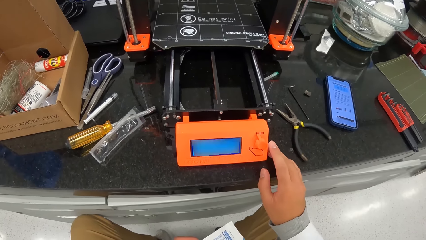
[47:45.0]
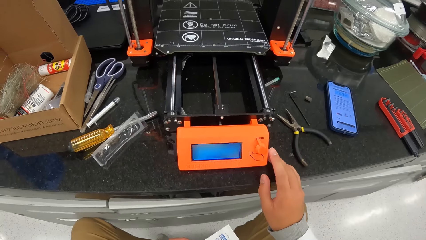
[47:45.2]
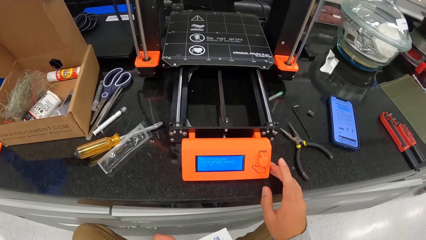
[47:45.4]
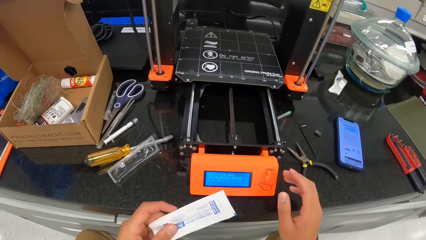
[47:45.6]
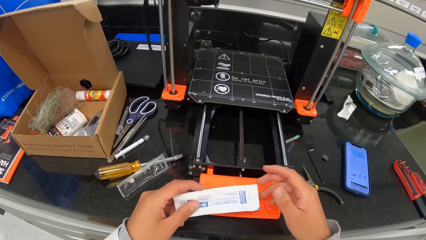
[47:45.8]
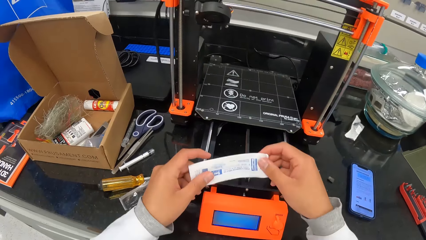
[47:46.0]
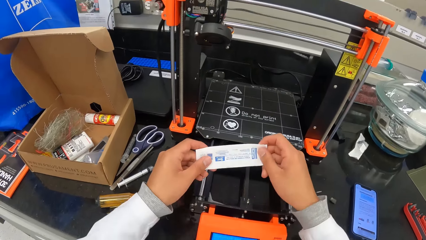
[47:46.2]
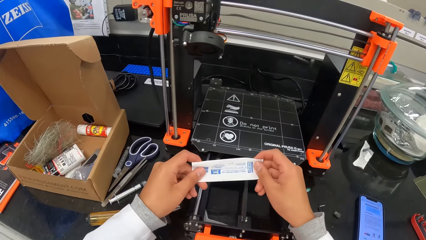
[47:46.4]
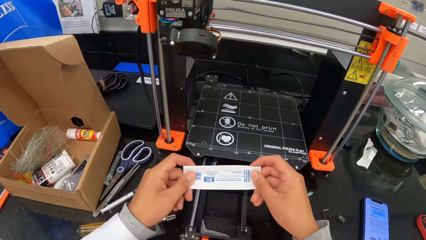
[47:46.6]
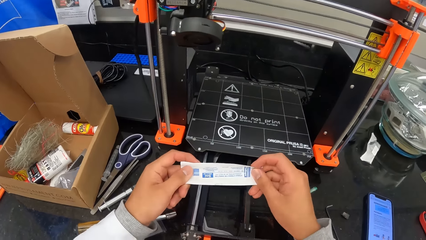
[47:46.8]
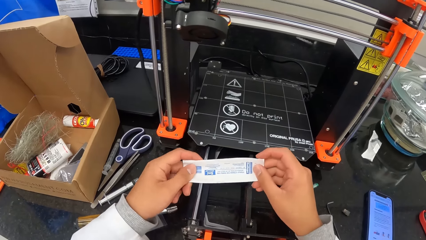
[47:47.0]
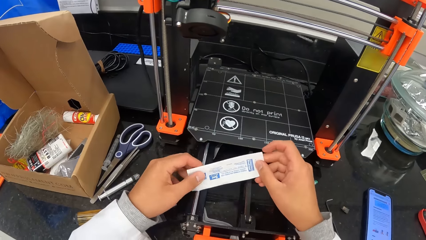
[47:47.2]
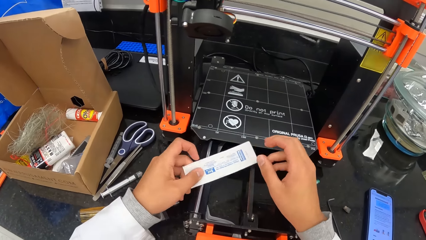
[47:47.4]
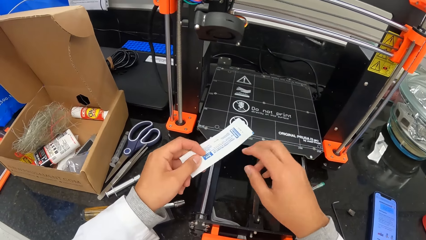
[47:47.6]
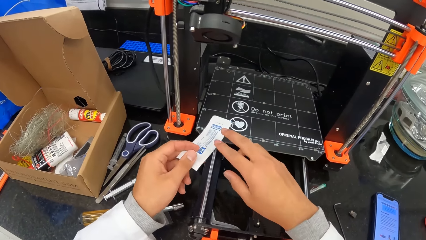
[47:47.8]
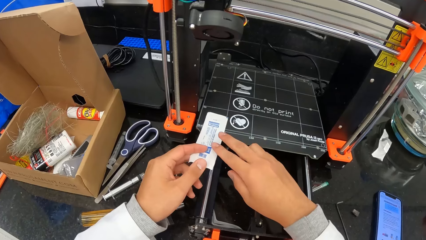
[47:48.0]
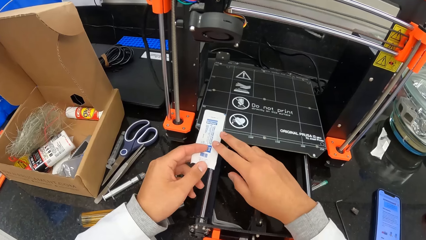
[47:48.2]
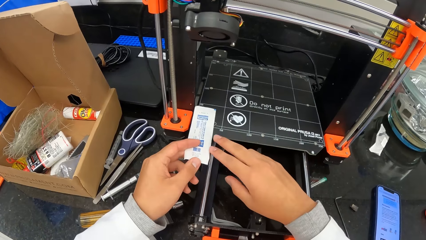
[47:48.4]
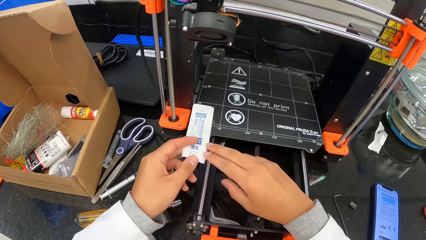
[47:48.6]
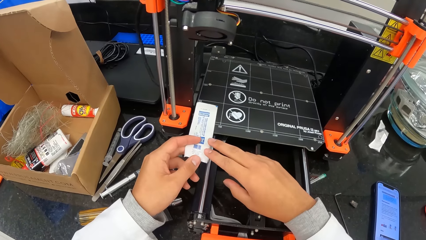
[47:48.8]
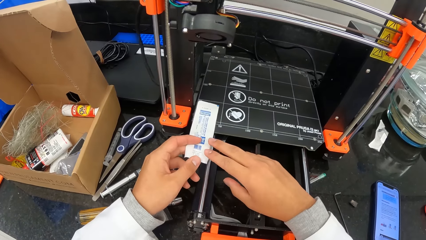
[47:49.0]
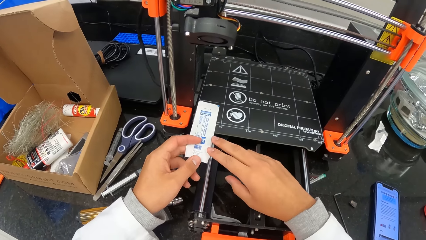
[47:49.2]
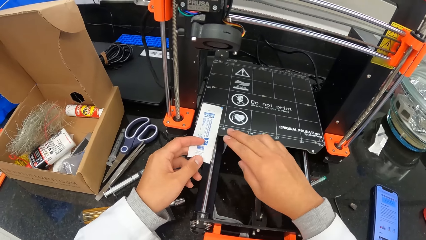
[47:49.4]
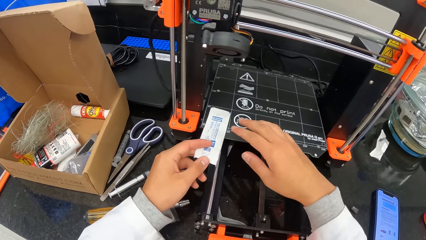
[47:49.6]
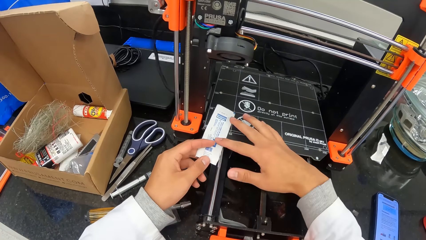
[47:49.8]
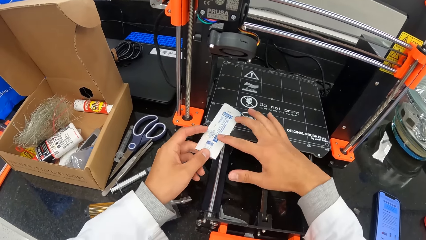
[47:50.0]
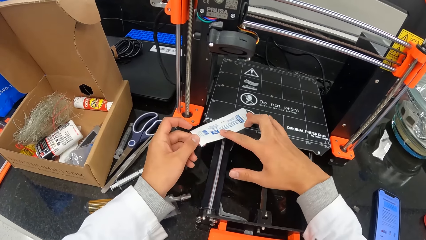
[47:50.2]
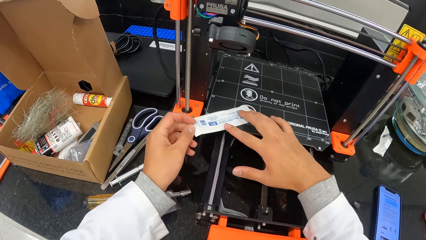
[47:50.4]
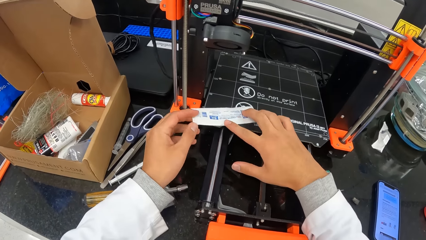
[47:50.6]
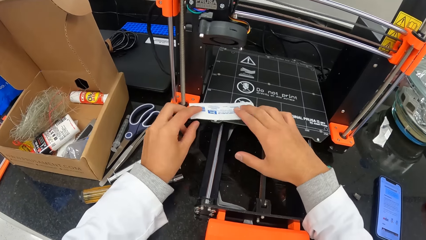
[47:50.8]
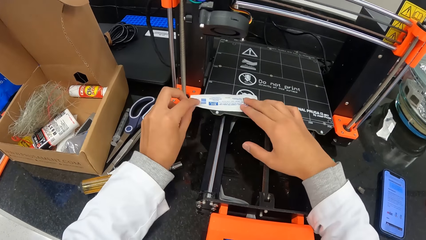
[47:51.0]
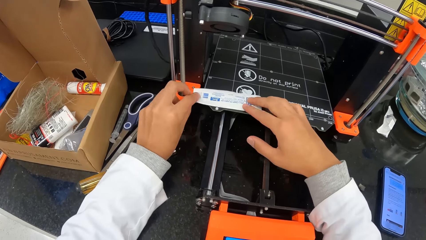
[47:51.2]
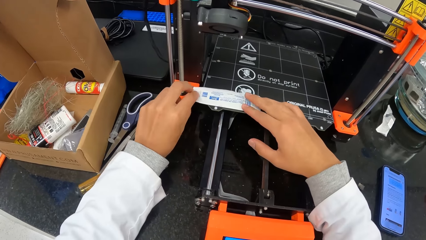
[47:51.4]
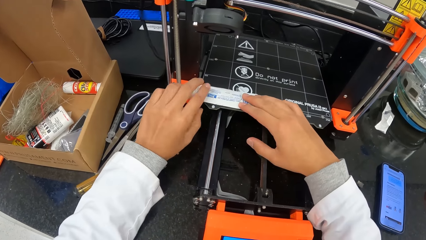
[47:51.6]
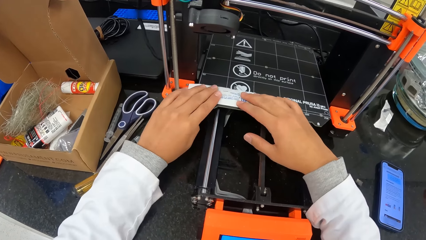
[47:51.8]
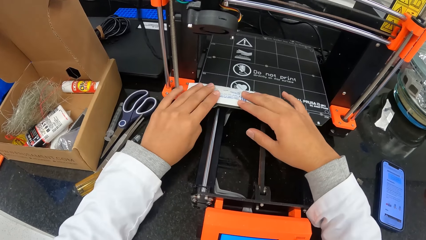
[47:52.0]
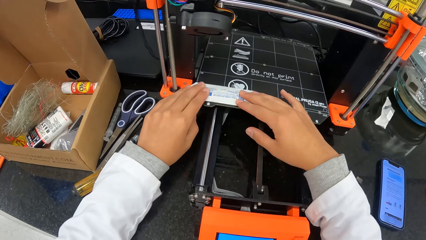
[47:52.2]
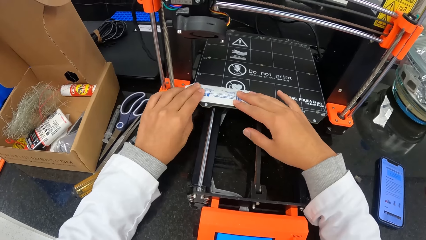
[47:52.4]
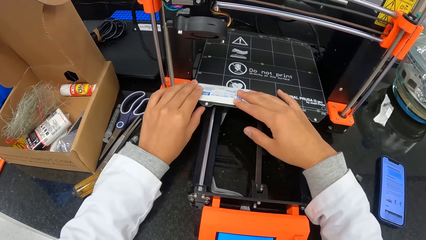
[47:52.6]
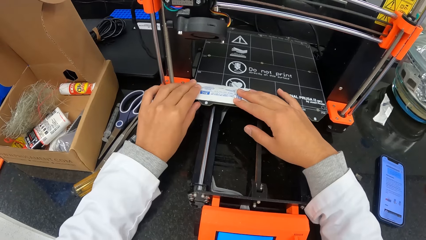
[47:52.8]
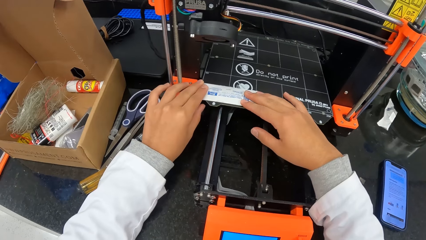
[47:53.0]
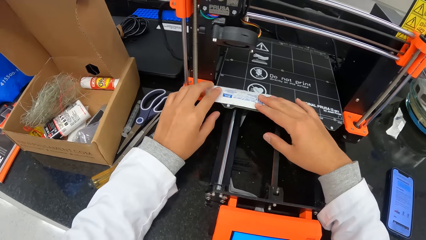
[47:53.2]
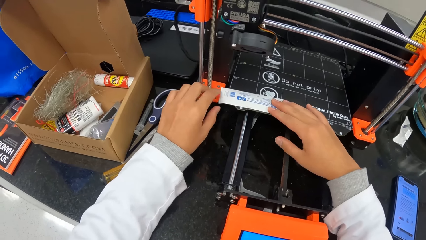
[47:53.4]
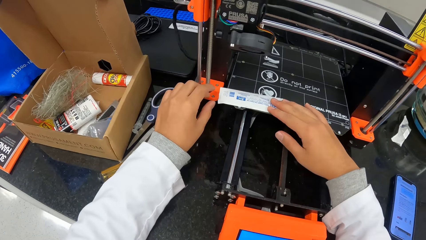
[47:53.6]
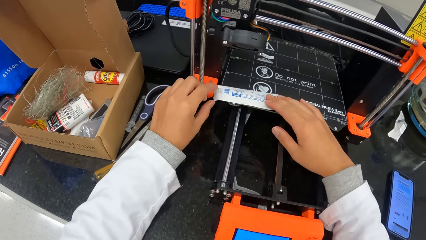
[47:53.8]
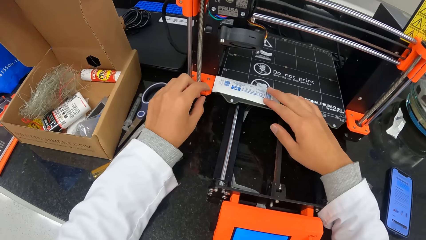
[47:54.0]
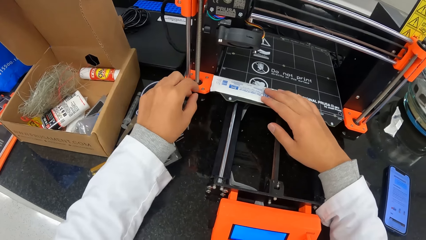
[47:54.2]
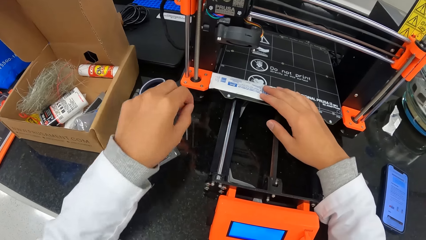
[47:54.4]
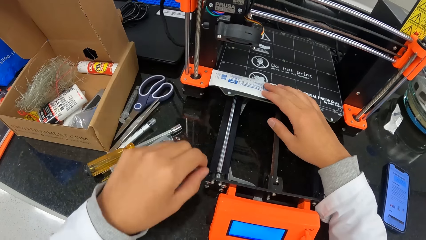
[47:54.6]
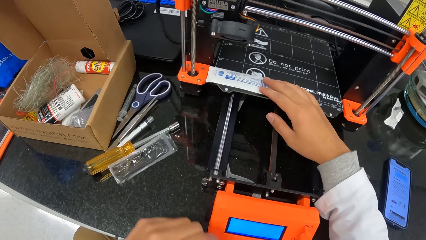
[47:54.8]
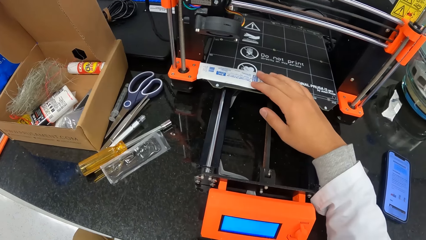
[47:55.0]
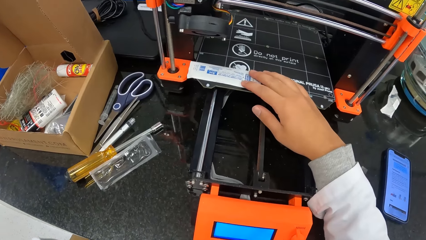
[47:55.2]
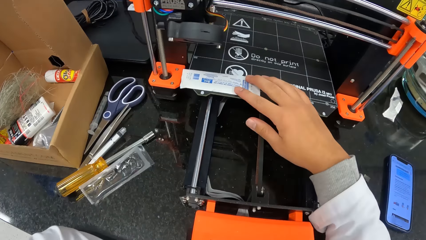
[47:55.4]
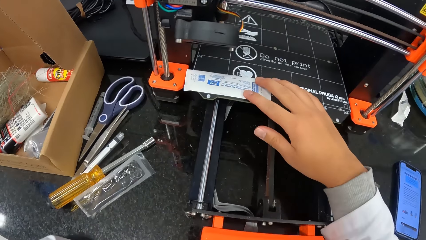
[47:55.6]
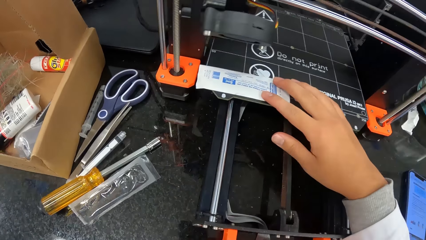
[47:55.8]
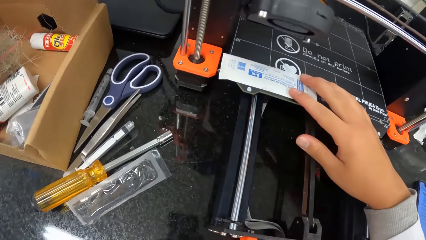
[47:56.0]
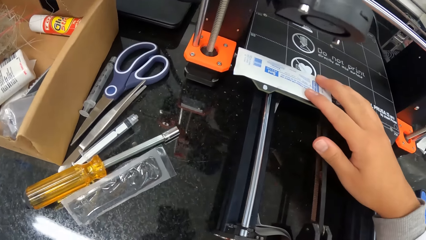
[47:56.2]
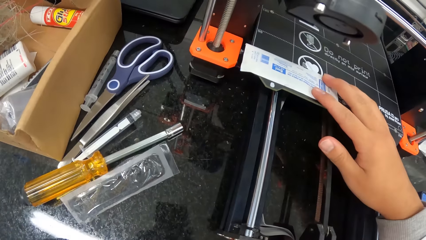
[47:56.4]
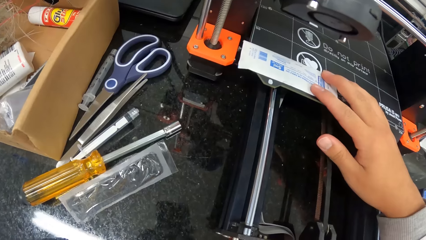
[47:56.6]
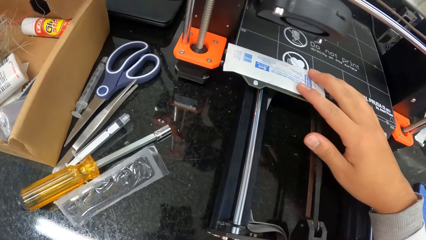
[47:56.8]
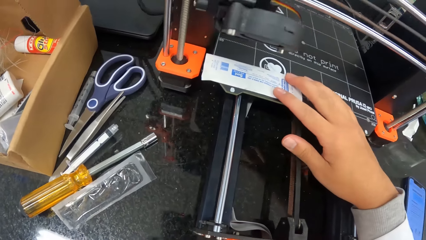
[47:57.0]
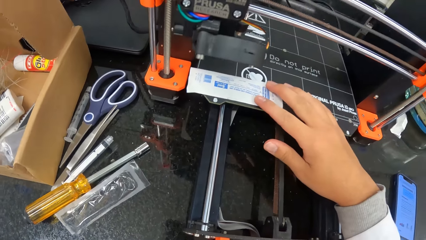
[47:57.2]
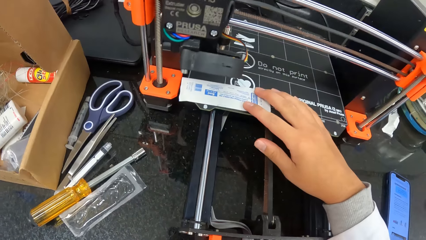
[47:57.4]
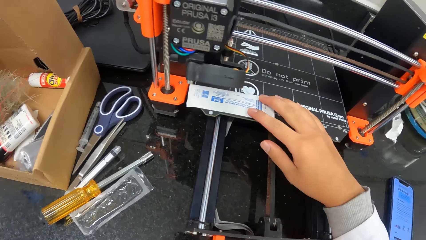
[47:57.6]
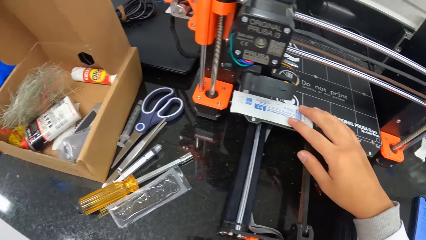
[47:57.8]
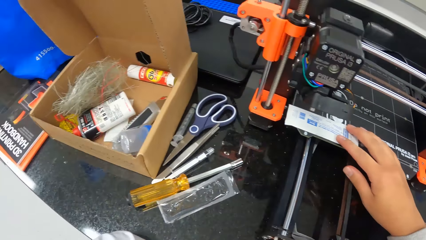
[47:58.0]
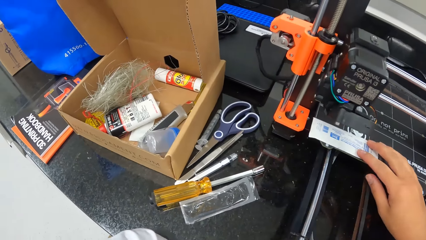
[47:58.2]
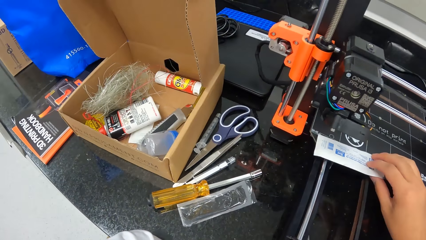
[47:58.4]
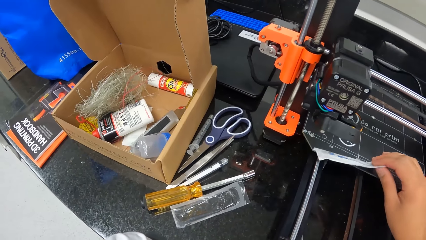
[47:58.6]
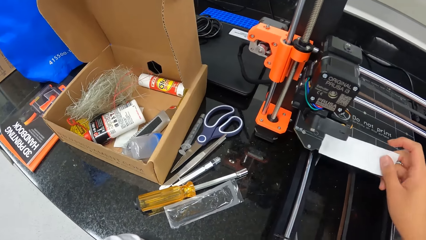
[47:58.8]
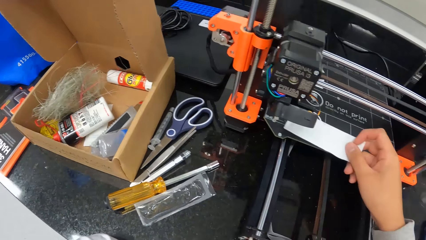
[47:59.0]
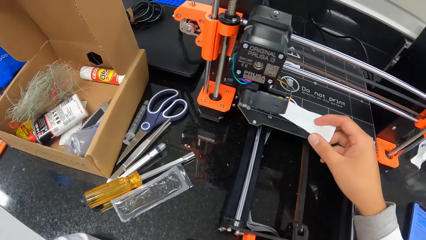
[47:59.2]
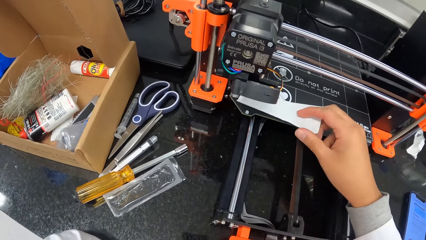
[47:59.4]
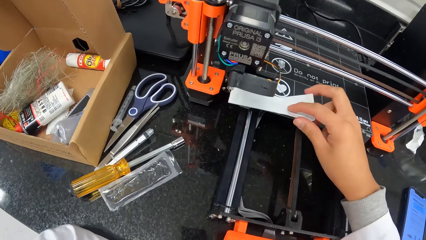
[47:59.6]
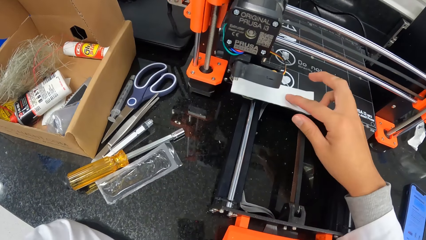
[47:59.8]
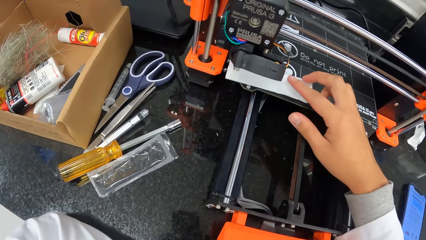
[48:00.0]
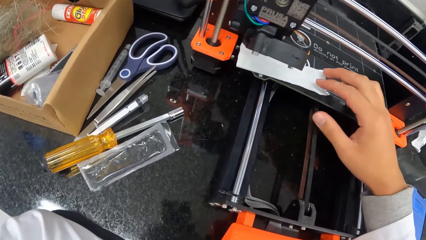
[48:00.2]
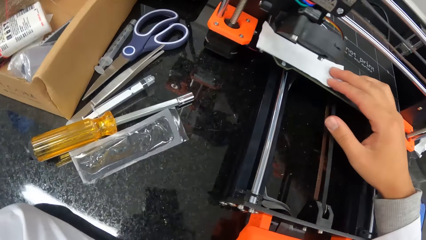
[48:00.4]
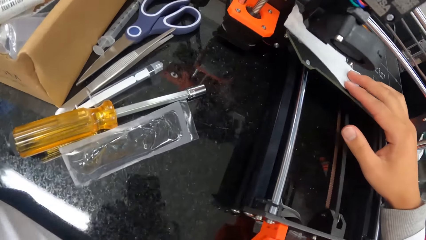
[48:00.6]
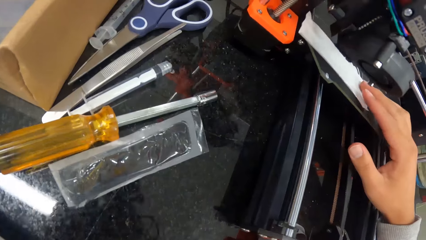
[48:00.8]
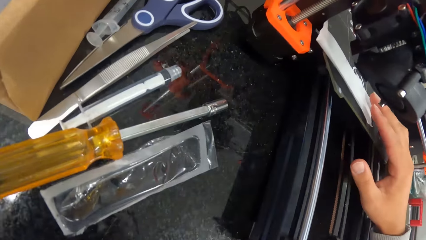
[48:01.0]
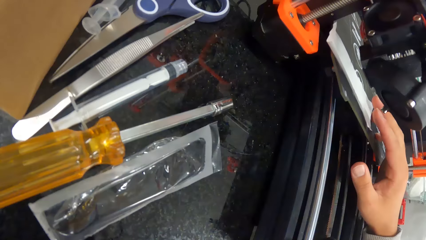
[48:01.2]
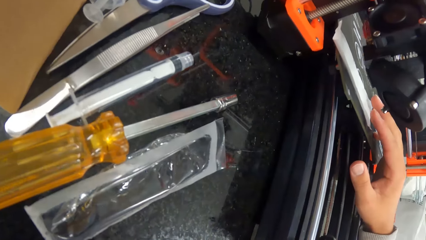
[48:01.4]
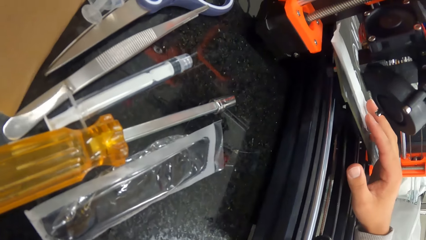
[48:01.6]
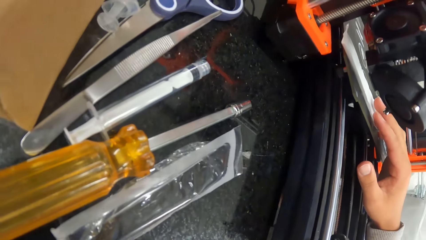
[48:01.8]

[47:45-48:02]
The camera wearer places the back pack of the wrapper in the 3D printer bed with his hands. He touches his face with his left hand. He looks at the weighing machine. He sets the back pack of the wrapper on the 3D printer bed with his right hand. He touches the paper on top of the weighing machine.
